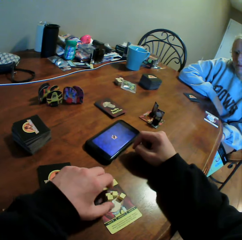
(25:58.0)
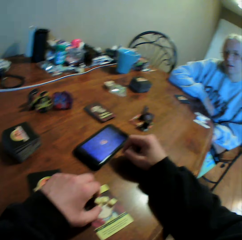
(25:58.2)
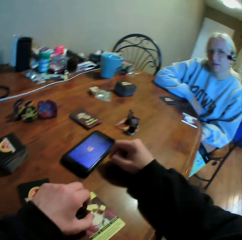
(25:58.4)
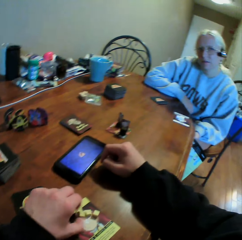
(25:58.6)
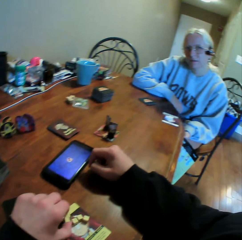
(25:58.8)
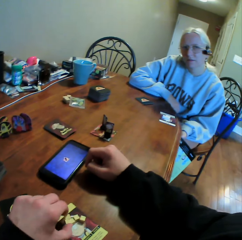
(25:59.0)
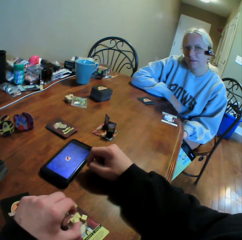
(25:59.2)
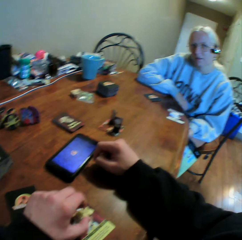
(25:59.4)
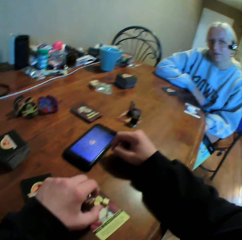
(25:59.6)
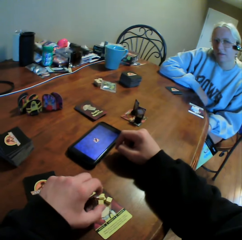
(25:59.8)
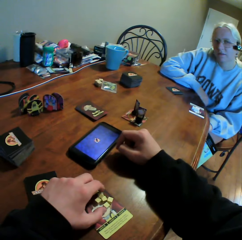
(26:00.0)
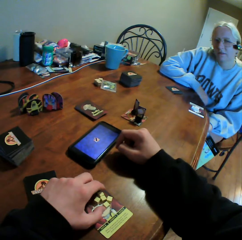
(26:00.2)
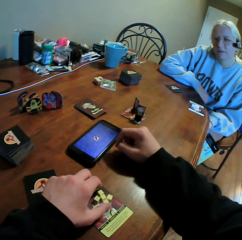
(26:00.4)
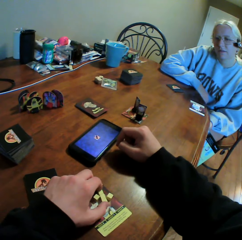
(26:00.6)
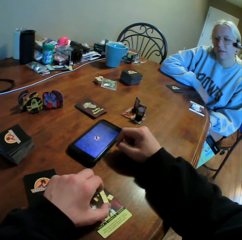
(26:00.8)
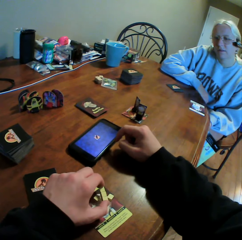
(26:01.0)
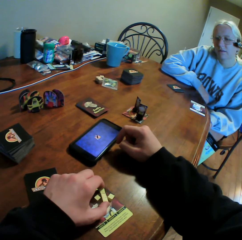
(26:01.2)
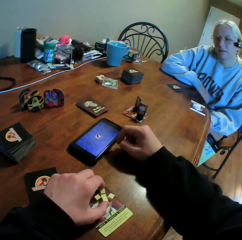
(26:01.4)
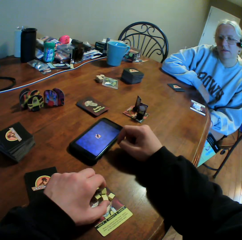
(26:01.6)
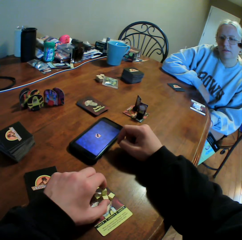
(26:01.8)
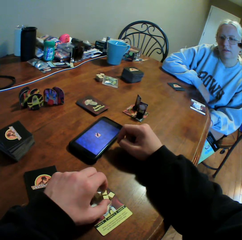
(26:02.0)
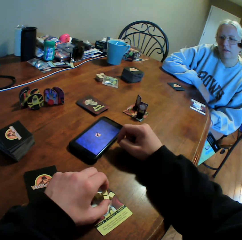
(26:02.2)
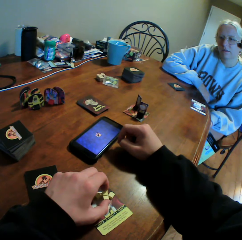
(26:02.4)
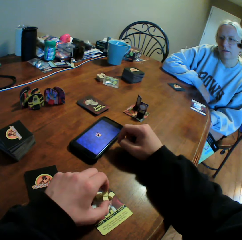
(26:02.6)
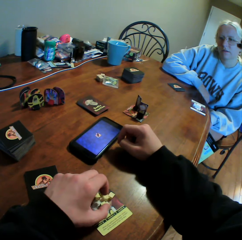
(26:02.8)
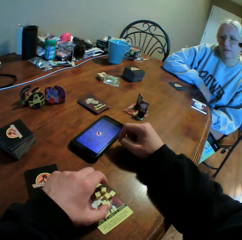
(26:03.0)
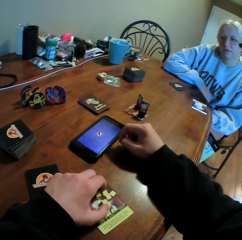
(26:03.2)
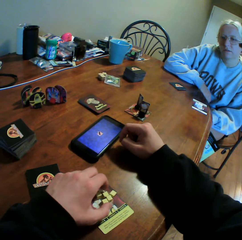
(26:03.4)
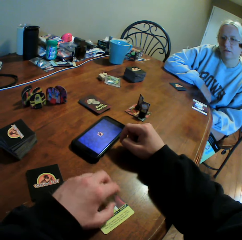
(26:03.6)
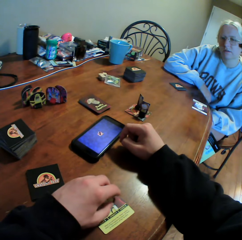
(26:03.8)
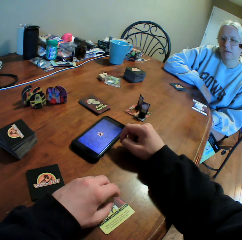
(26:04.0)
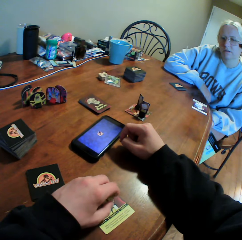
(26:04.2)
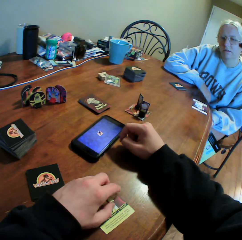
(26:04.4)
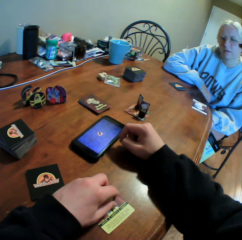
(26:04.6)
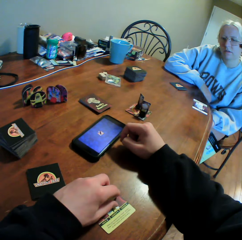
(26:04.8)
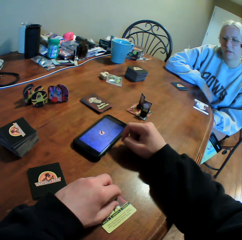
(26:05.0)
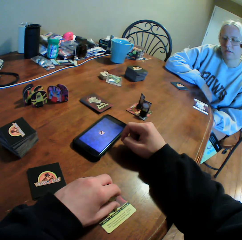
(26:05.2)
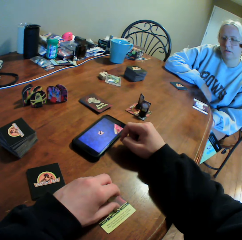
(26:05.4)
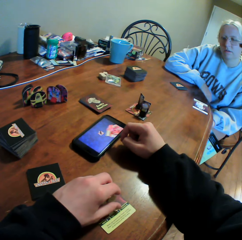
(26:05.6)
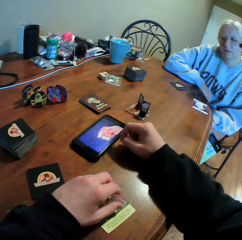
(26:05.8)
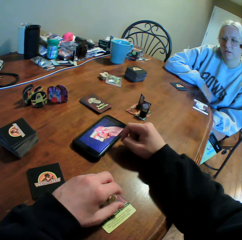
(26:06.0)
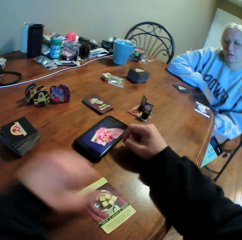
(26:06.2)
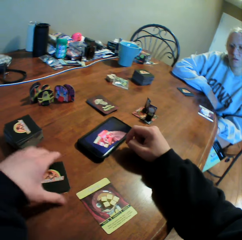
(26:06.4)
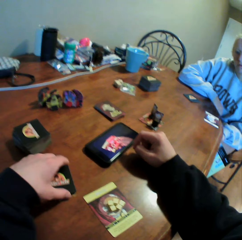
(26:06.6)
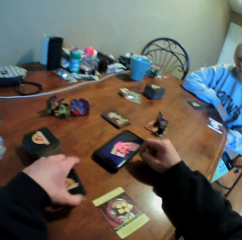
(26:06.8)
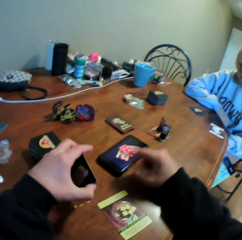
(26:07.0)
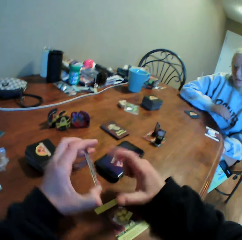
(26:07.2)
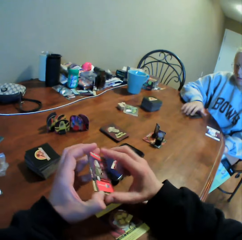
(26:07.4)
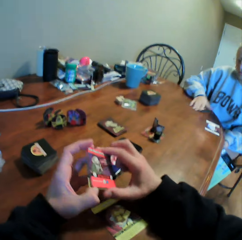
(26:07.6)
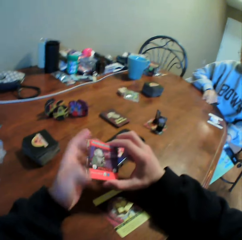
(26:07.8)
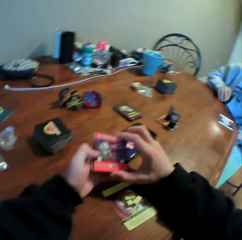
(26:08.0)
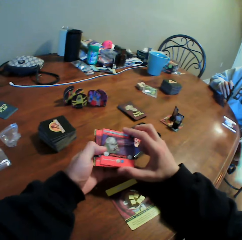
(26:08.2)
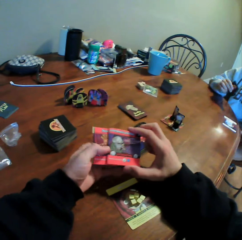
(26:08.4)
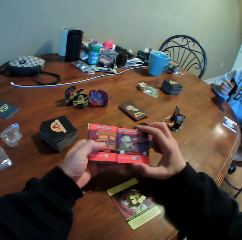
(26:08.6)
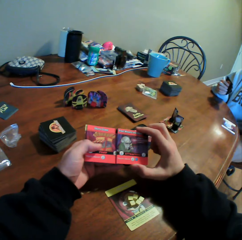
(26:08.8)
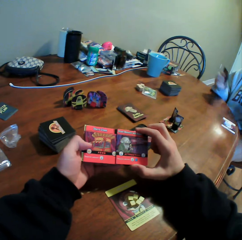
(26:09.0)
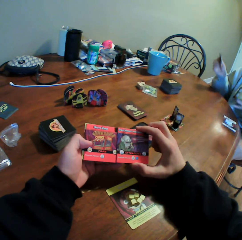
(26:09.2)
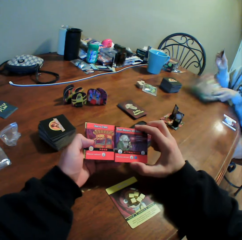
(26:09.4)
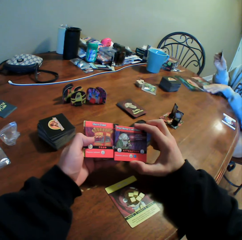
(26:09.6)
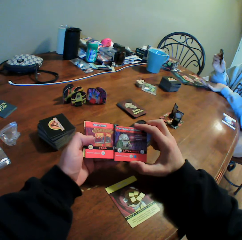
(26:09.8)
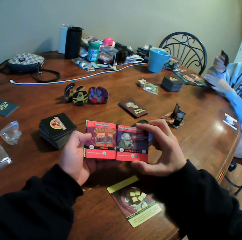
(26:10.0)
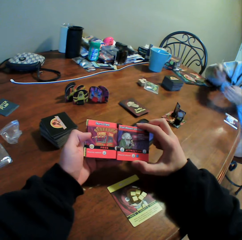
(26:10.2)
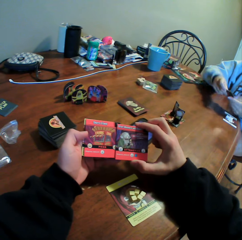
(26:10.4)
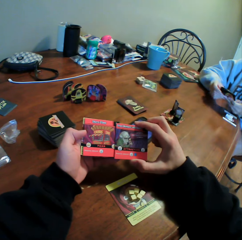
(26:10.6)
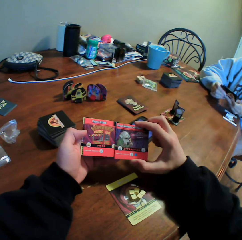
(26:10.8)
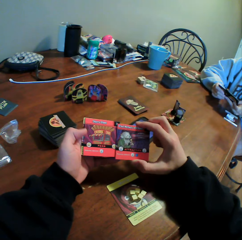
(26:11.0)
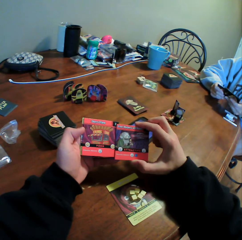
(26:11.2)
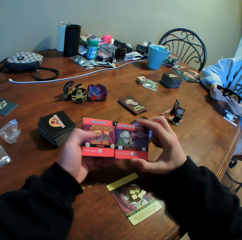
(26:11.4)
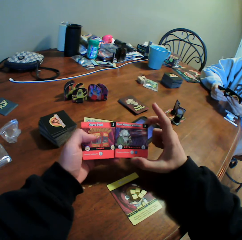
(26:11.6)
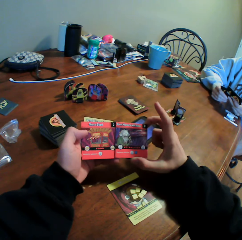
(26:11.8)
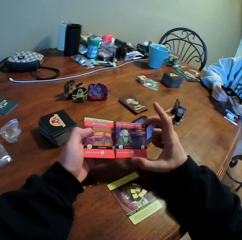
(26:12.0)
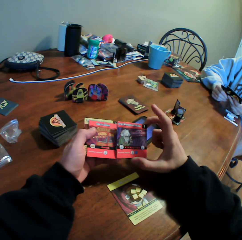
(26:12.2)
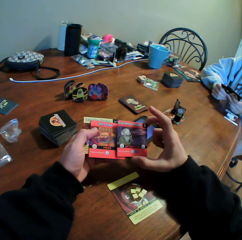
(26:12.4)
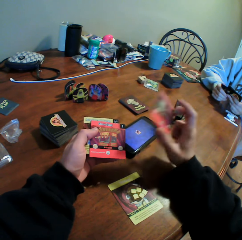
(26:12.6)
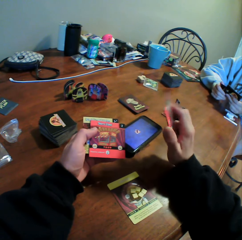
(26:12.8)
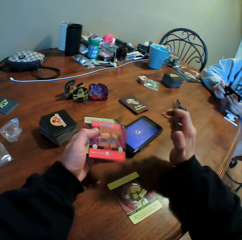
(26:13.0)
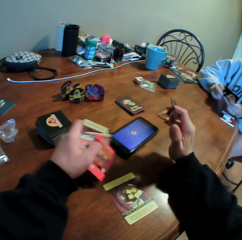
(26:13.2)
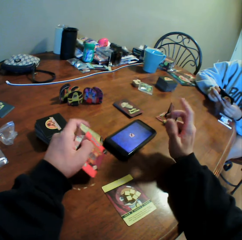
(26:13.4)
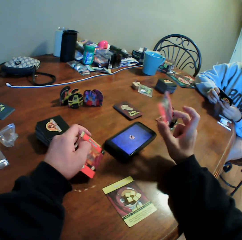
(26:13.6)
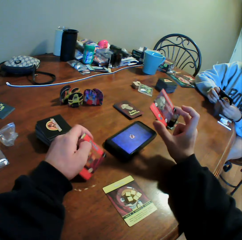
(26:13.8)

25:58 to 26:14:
The camera wearer moves the cubes on the table. He picks up the cards from the table, holds the cards, and stares at the cards in his hands.

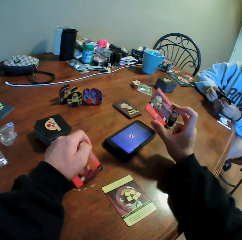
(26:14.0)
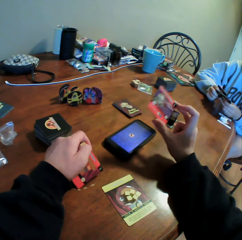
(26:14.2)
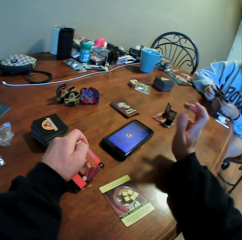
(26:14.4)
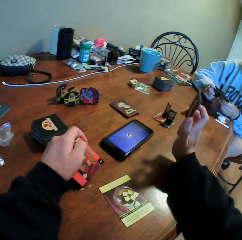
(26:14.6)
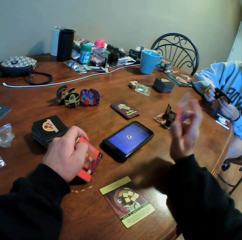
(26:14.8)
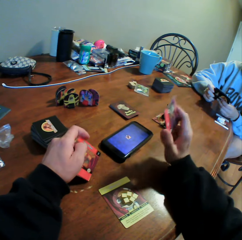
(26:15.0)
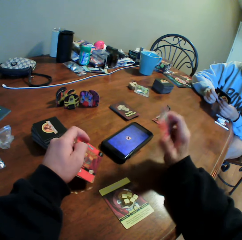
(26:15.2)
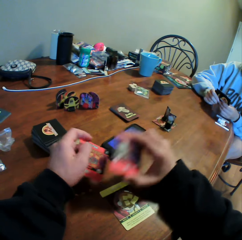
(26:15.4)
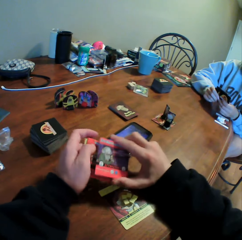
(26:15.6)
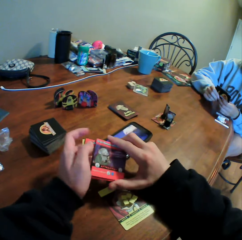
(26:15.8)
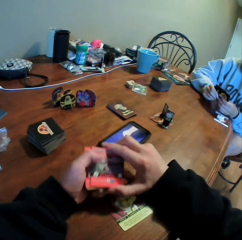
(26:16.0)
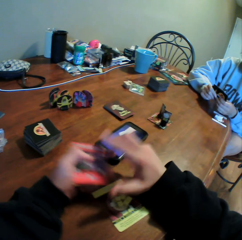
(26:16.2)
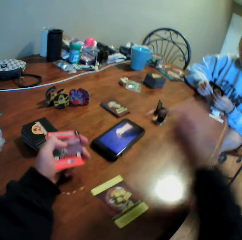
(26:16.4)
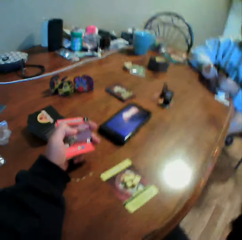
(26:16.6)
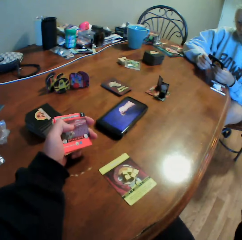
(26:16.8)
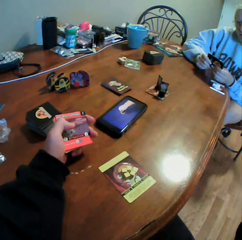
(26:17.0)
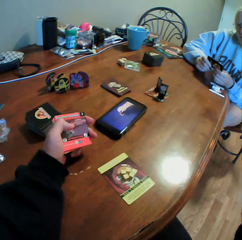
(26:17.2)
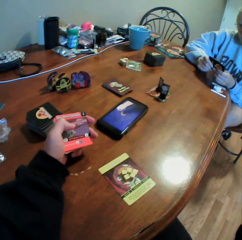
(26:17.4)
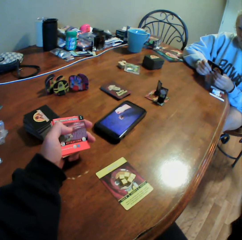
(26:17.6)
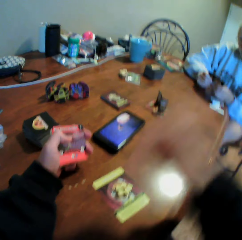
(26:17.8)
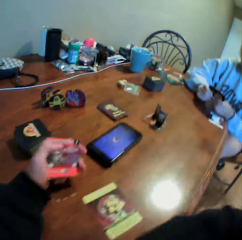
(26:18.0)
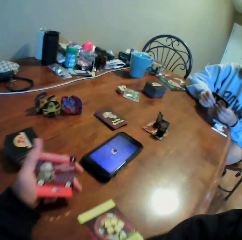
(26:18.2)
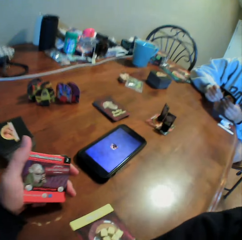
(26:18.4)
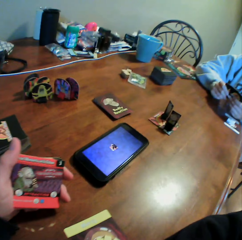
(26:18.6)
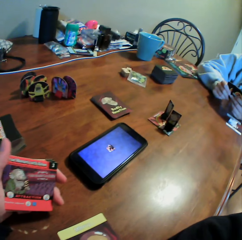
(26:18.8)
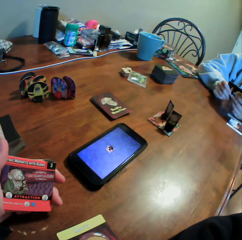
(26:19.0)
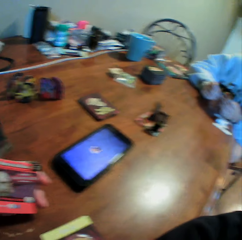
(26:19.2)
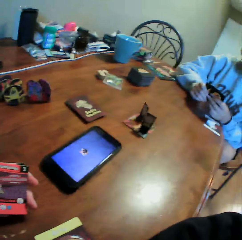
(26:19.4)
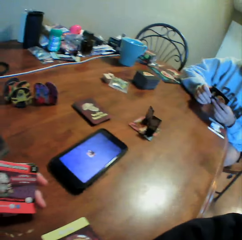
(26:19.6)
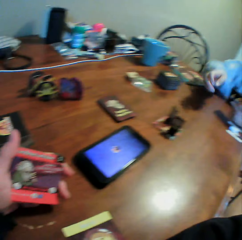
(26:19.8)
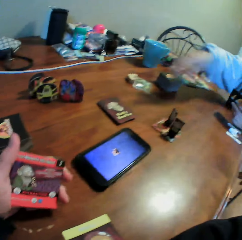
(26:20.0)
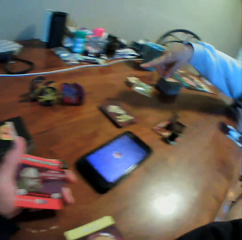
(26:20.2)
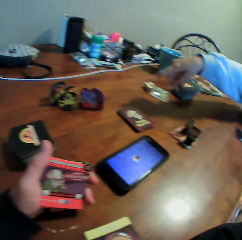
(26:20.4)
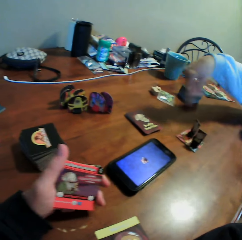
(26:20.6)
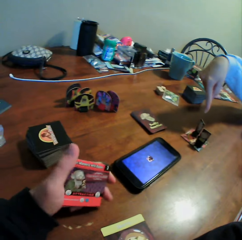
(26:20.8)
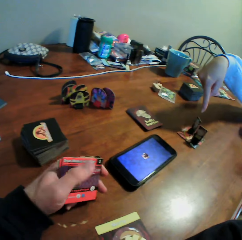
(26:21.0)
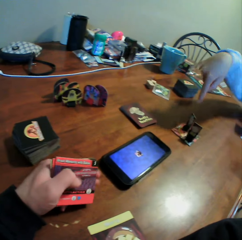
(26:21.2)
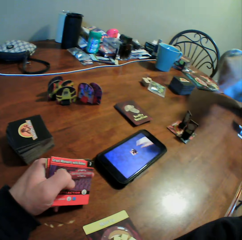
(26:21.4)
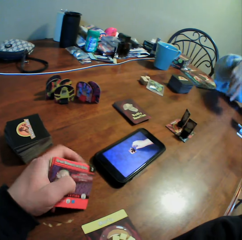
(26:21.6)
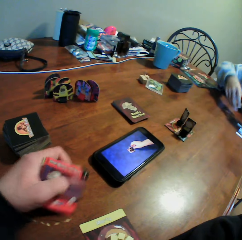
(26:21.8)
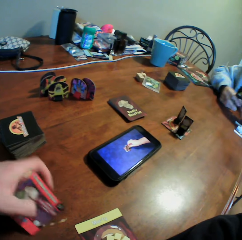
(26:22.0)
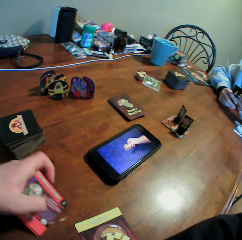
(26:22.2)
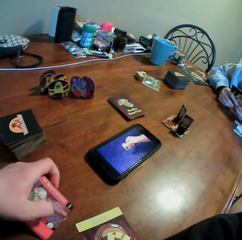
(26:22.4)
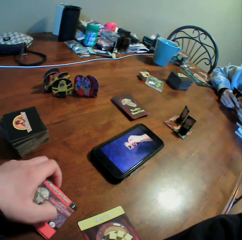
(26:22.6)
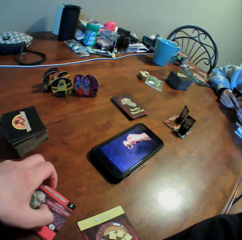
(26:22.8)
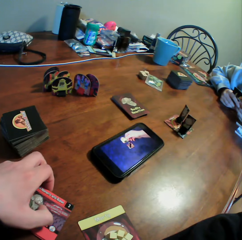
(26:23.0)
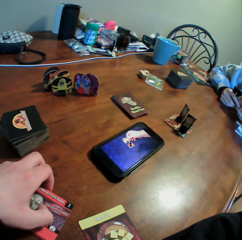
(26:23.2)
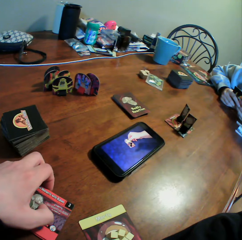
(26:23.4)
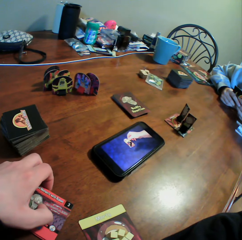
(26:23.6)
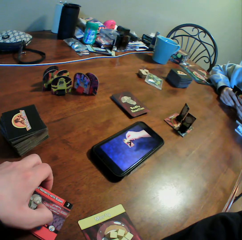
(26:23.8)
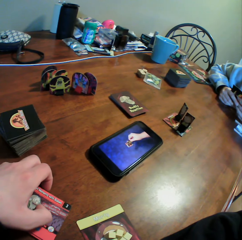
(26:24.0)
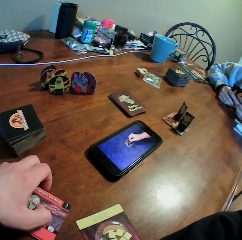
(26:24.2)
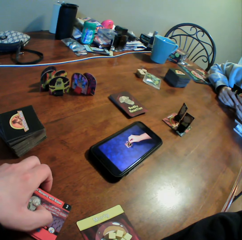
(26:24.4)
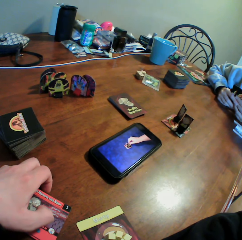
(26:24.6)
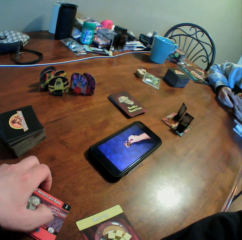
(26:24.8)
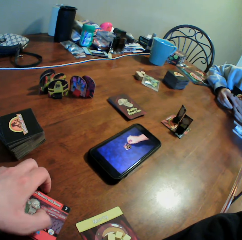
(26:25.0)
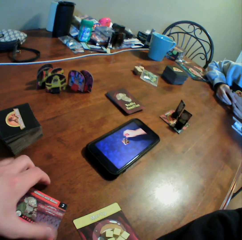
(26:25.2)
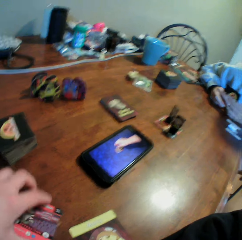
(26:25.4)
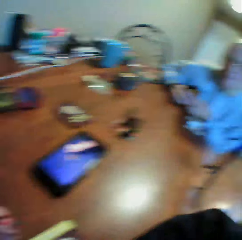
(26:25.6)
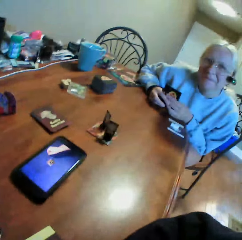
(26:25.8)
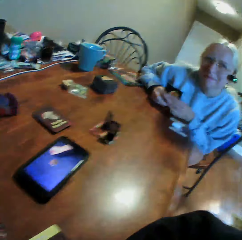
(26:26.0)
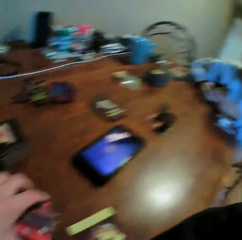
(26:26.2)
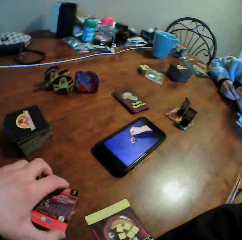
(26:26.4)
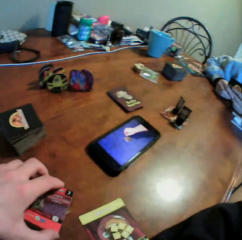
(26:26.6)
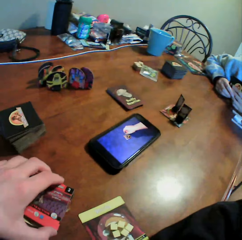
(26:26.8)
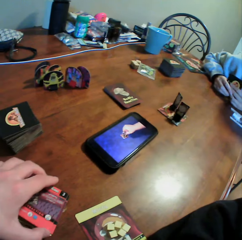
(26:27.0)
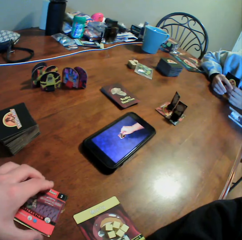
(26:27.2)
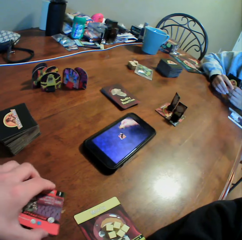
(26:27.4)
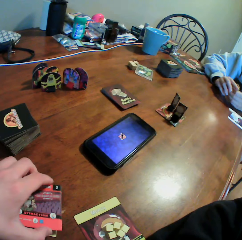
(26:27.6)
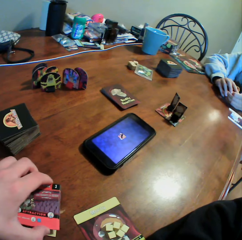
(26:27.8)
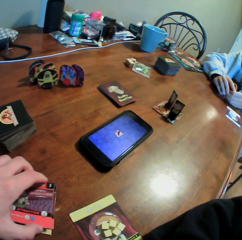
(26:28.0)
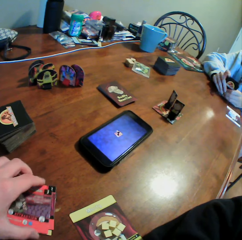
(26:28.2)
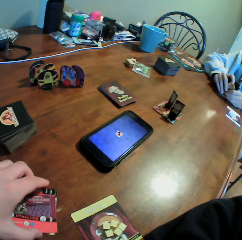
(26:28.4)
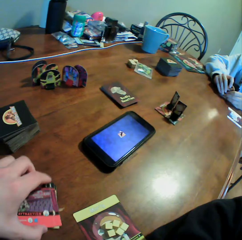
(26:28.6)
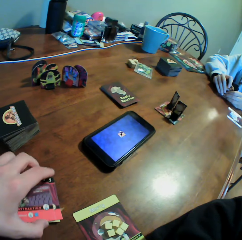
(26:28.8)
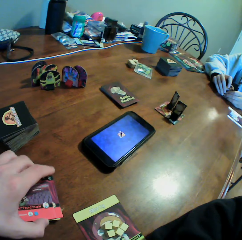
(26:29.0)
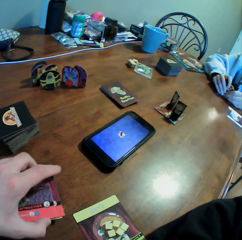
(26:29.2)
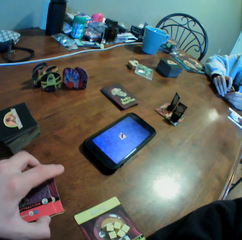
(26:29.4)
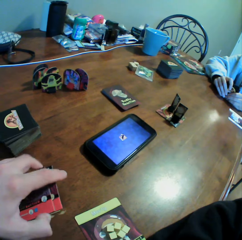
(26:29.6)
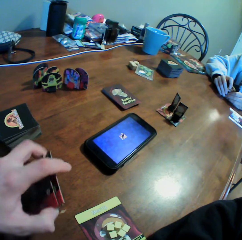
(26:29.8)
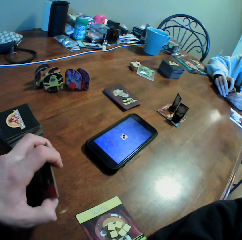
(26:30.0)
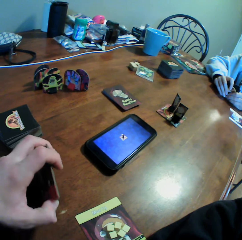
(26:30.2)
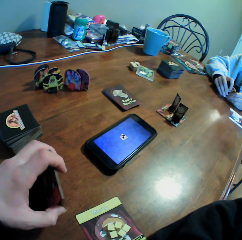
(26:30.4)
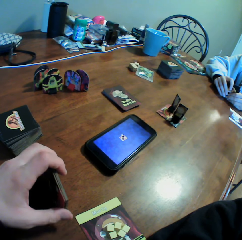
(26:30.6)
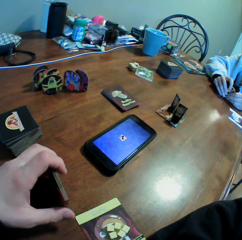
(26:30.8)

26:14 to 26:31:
A person moves her hand. The camera wearer looks at the video on the phone. He moves the cards in his hand.
